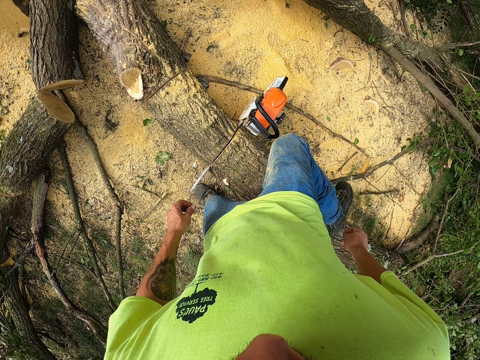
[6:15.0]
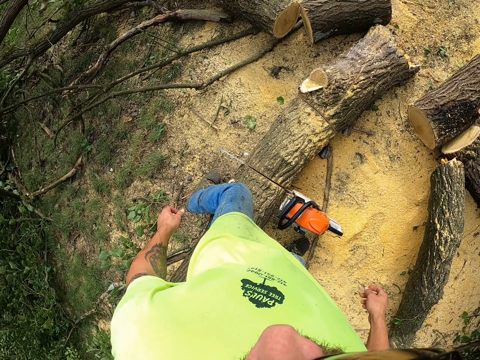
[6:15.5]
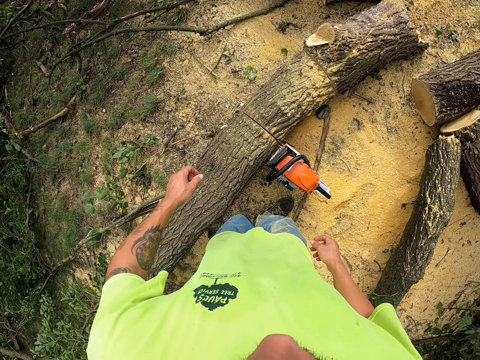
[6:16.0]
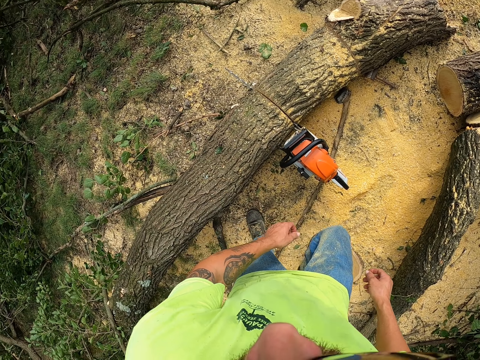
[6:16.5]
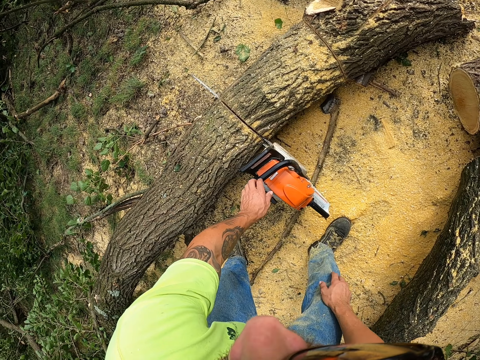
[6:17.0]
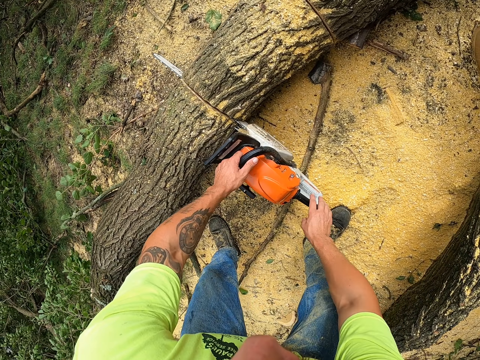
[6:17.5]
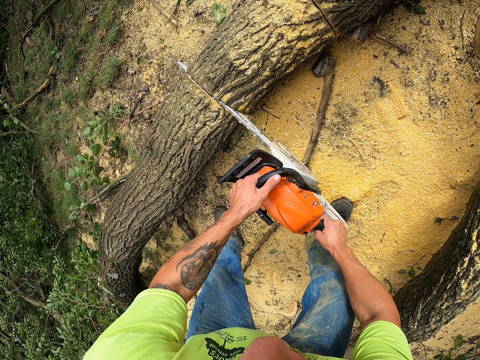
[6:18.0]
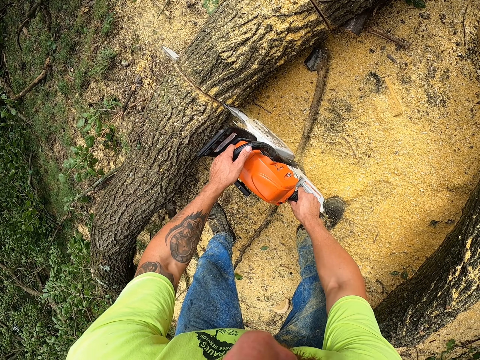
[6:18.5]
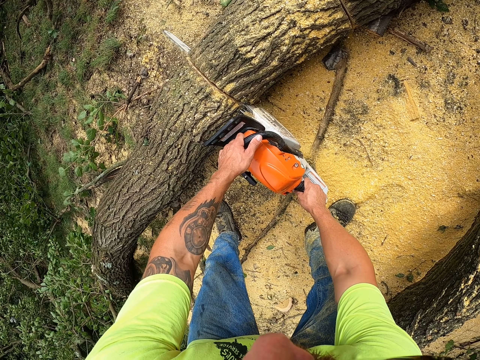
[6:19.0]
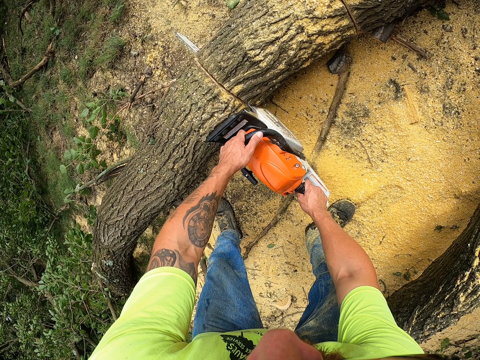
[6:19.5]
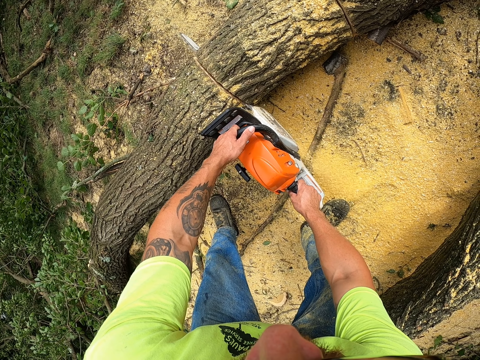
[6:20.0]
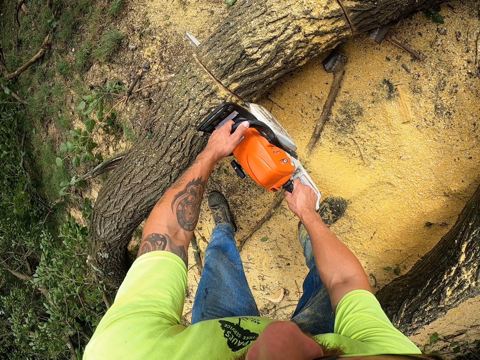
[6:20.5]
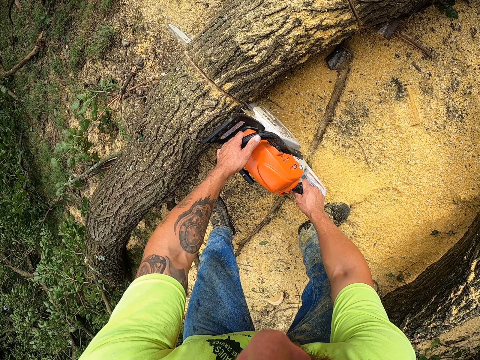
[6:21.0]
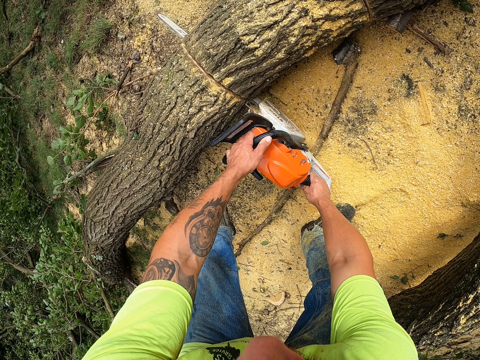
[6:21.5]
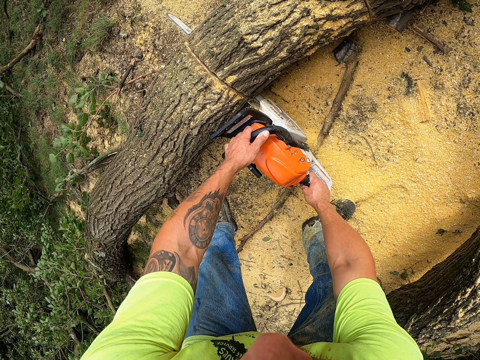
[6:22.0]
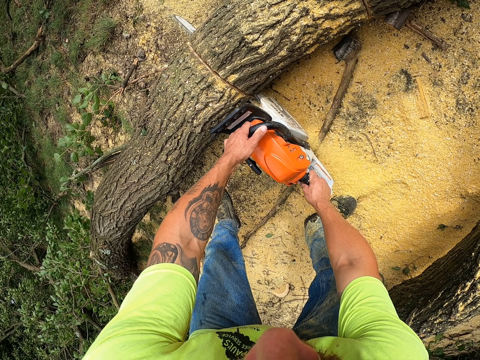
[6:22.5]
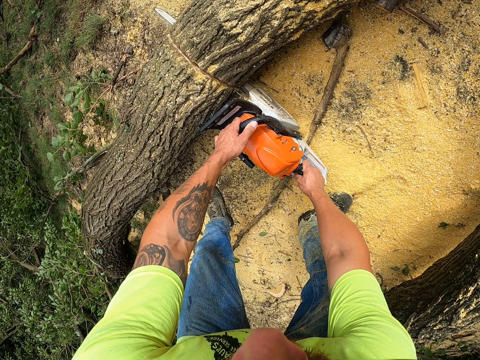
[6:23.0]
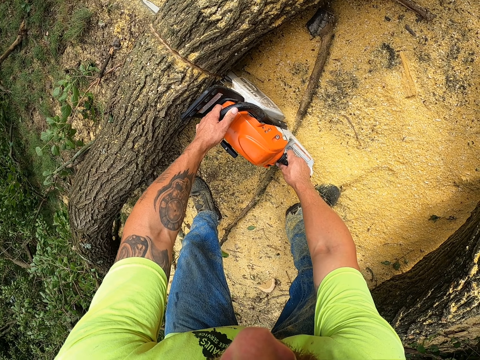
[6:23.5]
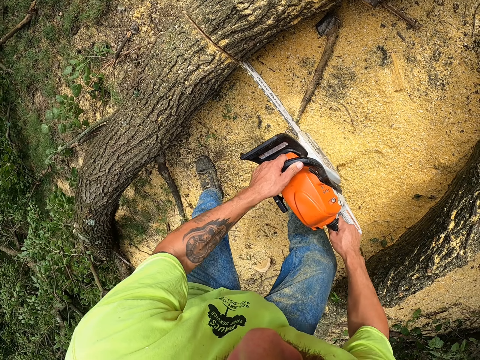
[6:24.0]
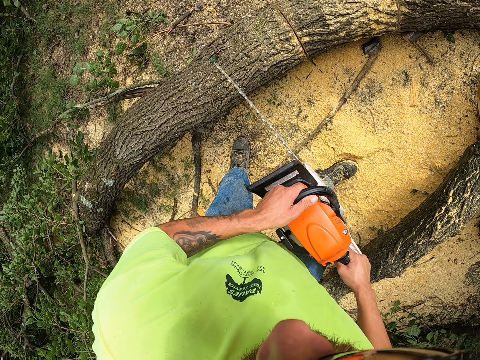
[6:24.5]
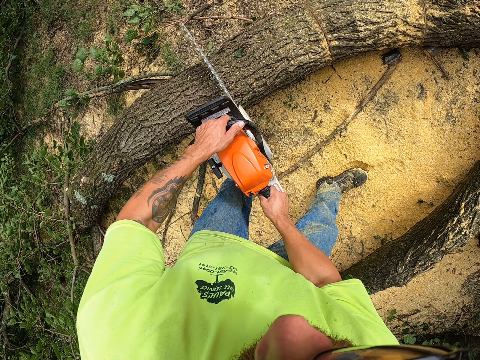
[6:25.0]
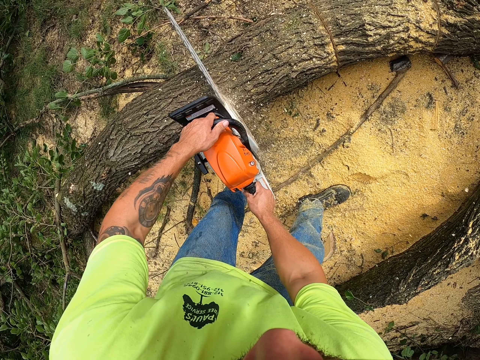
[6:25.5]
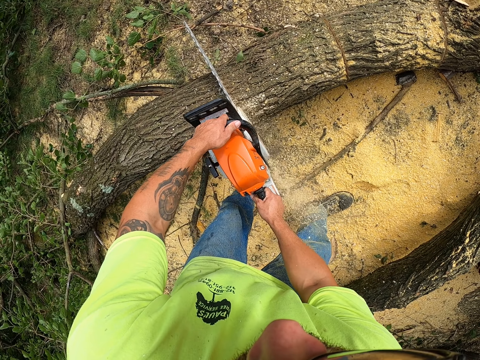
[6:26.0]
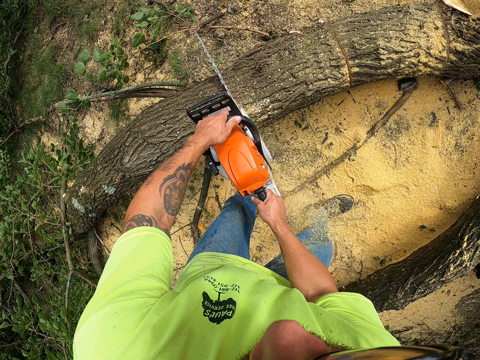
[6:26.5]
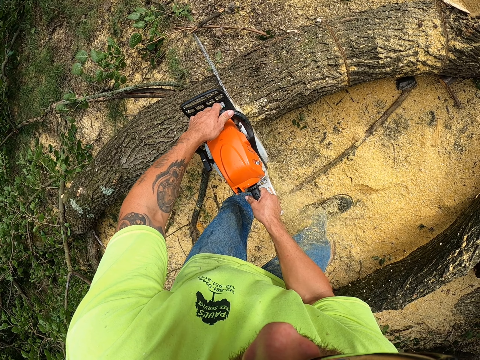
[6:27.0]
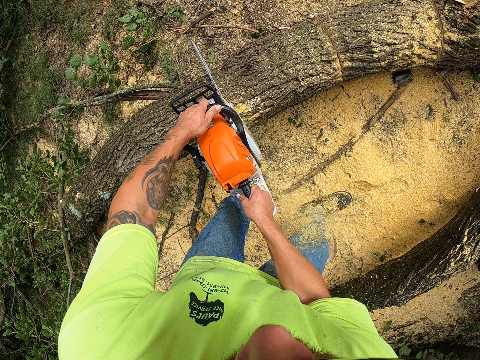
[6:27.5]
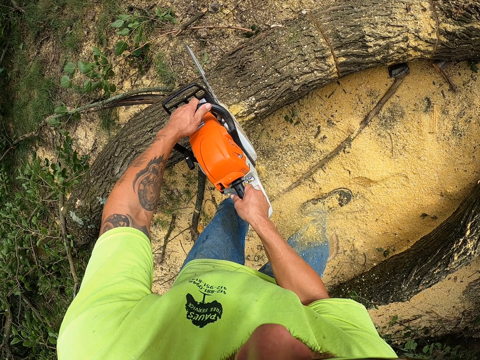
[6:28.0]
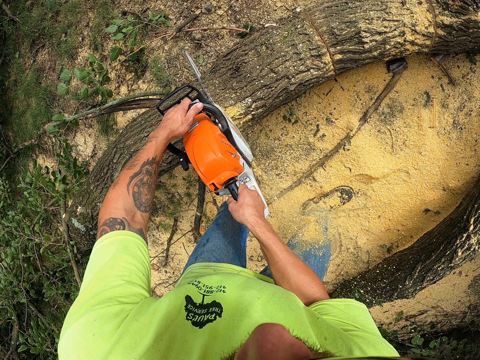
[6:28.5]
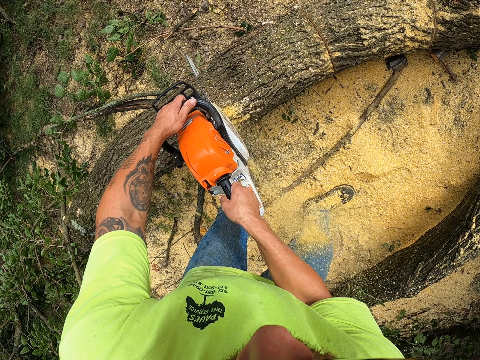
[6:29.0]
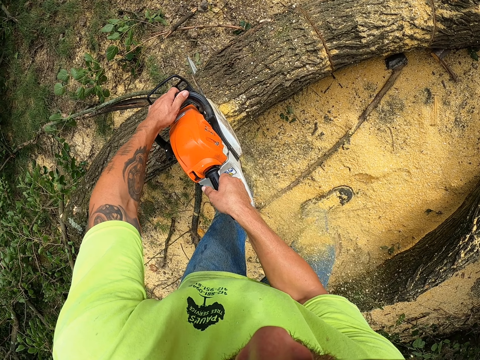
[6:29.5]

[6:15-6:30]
The camera wearer picks up the chainsaw from the floor with both hands. They cut the log of wood with the chainsaw in both hands. They remove the chainsaw from the log of wood with both hands. They cut the log of wood with the chainsaw in both hands.

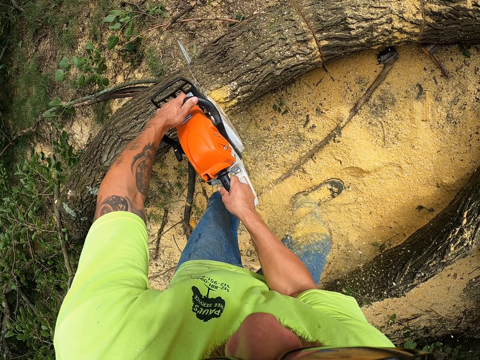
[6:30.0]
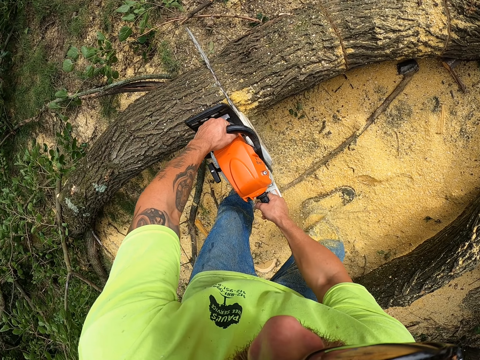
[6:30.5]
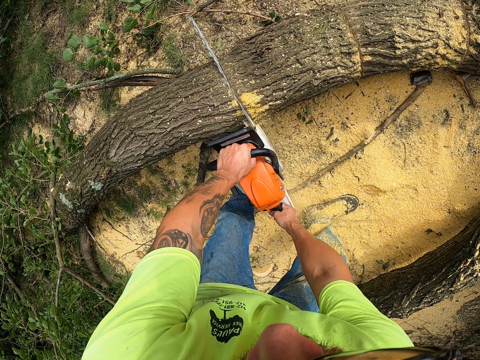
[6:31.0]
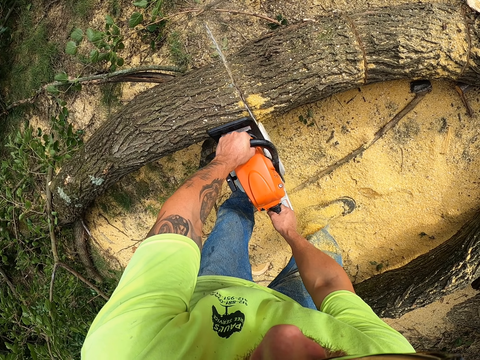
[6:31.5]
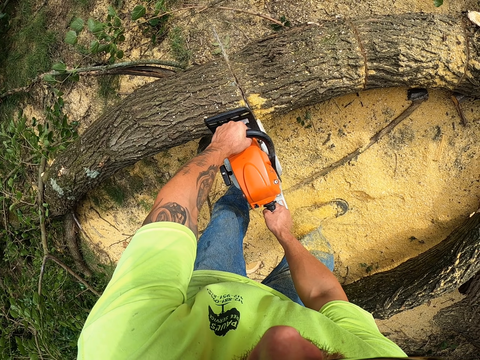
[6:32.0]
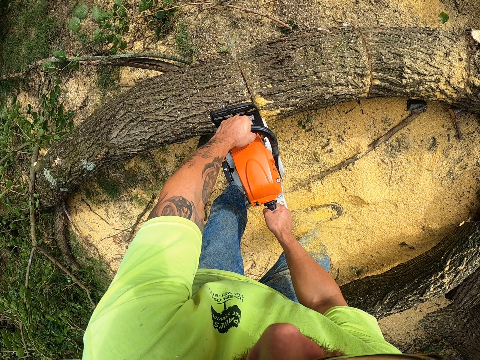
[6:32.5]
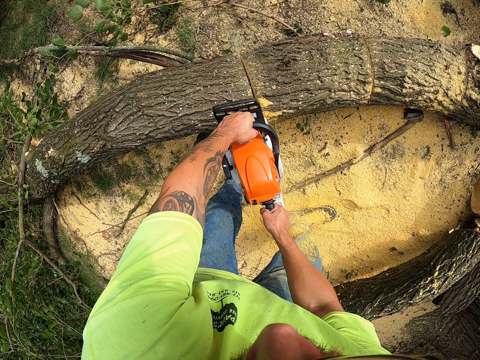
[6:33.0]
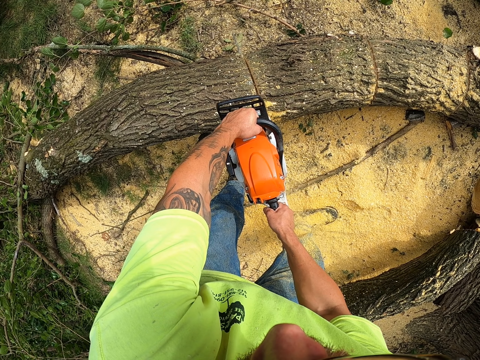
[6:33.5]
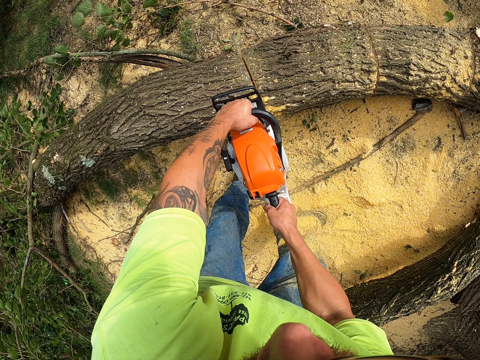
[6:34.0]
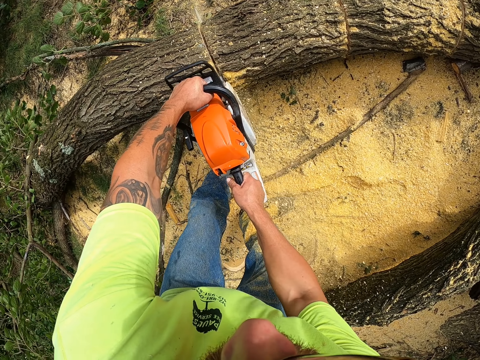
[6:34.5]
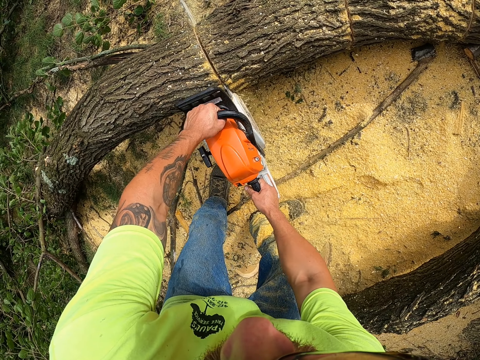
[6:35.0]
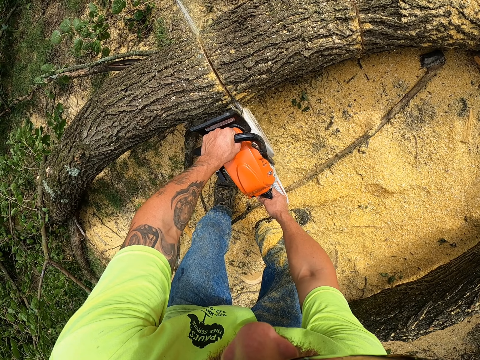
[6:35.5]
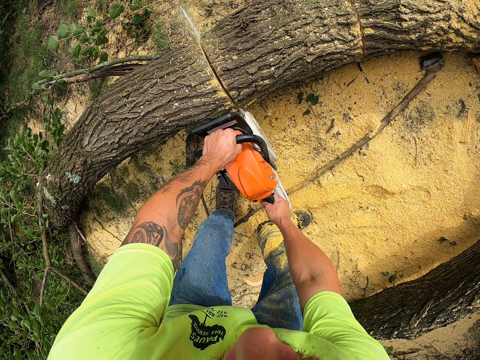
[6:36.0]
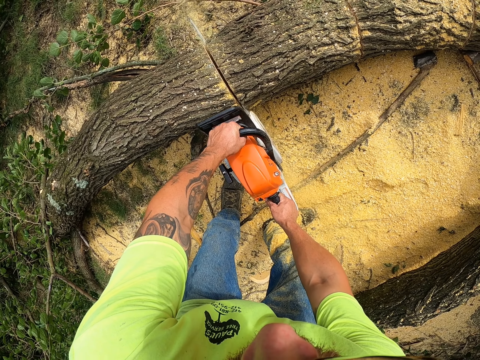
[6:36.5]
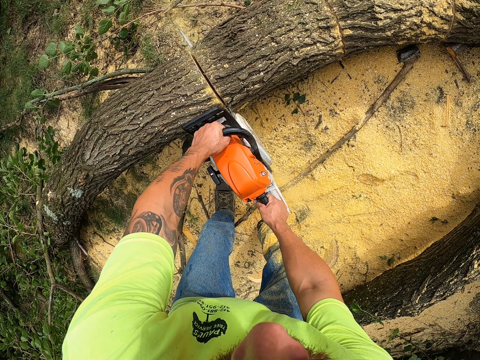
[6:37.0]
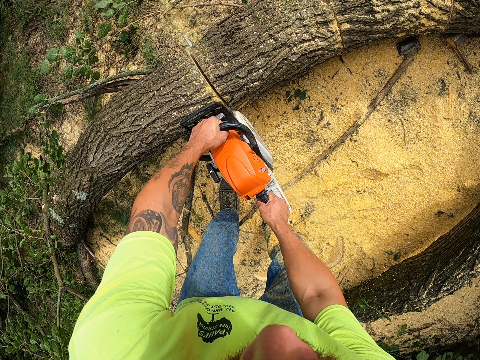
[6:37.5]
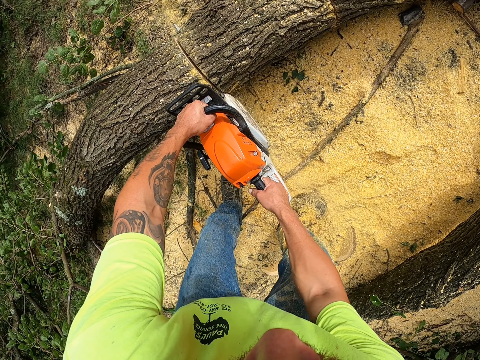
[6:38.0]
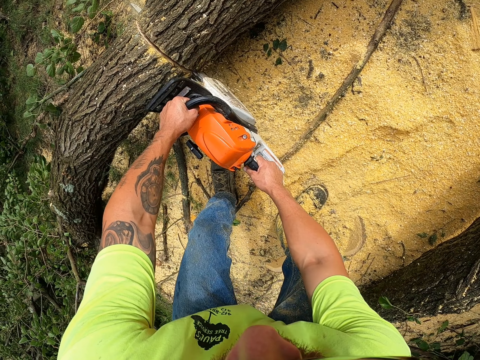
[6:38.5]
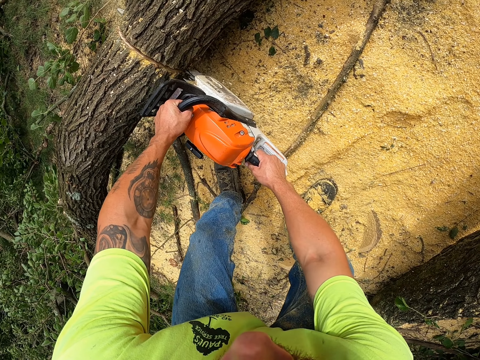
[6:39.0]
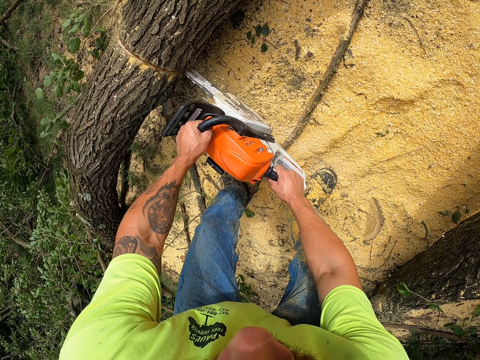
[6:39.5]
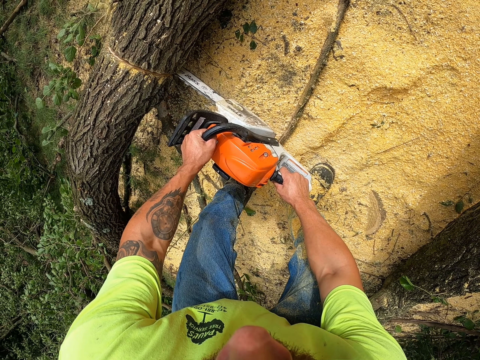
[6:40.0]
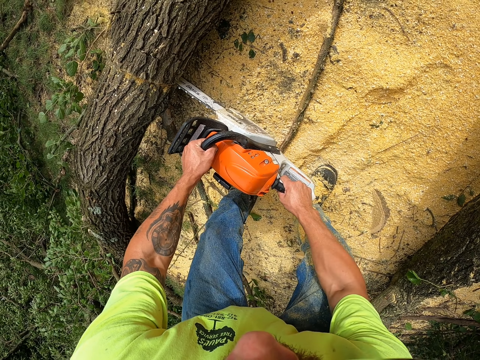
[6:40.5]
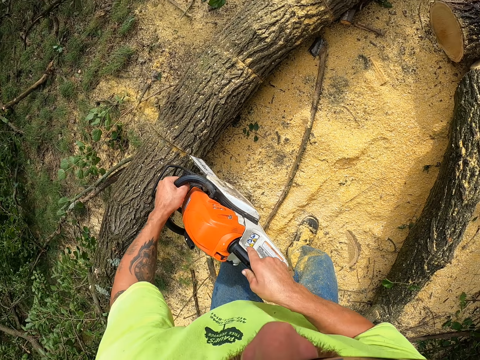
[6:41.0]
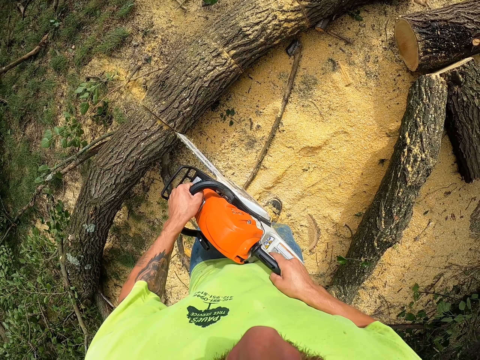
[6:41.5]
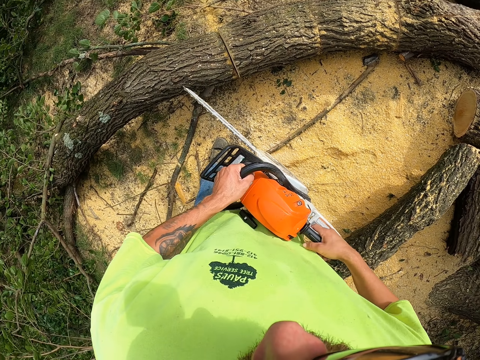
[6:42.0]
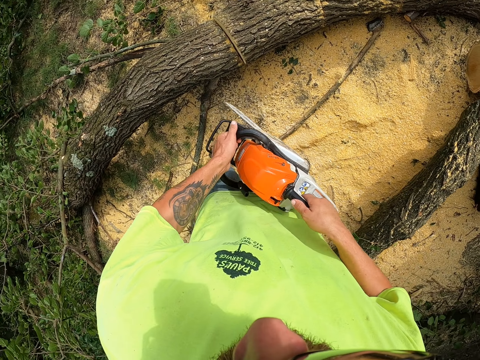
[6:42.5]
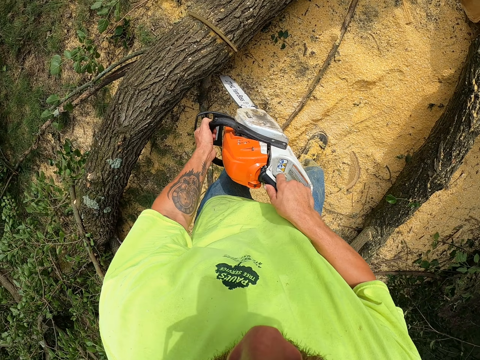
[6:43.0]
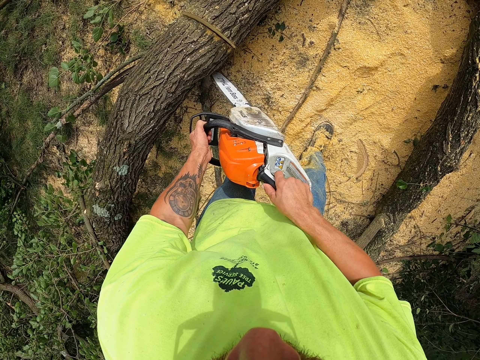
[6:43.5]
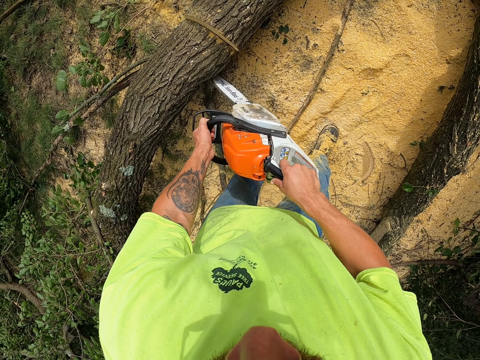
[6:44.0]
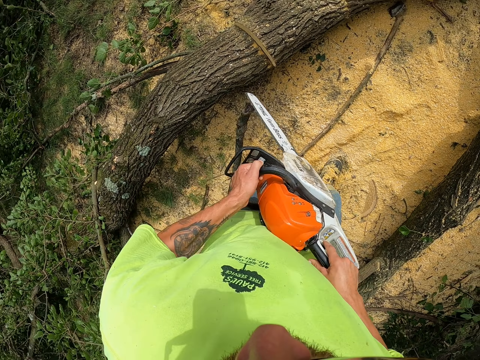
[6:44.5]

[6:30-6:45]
The camera wearer removes the chainsaw from the log of wood with both hands.
